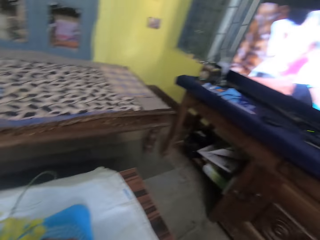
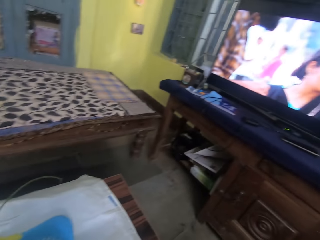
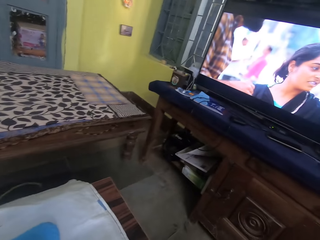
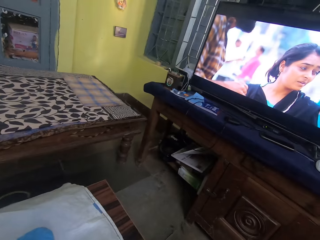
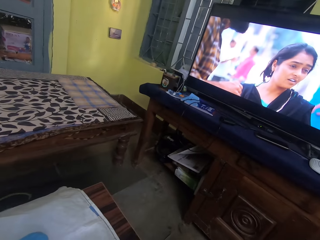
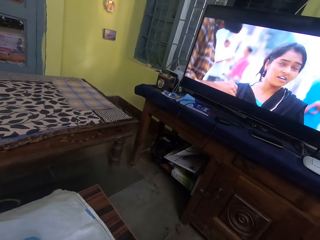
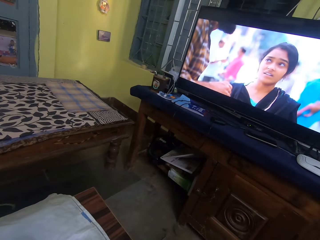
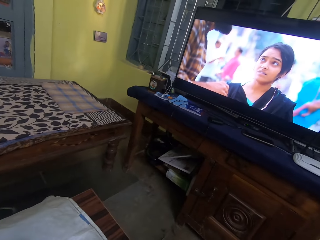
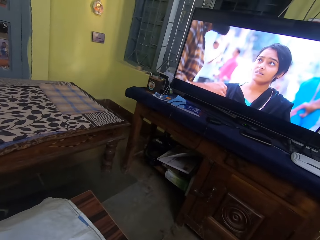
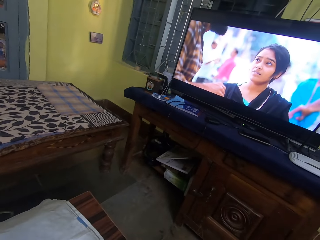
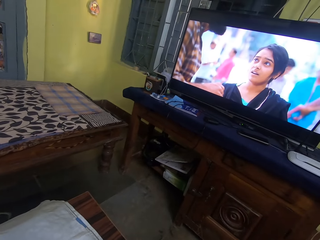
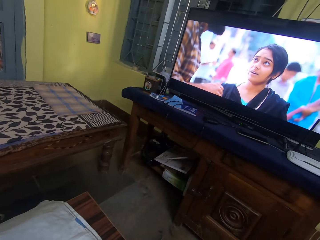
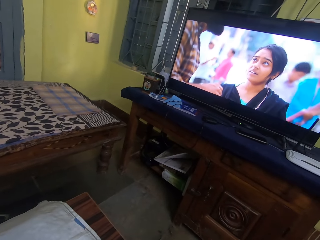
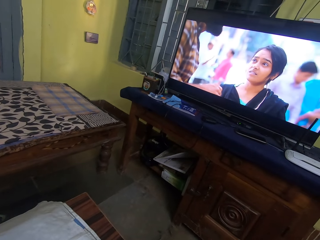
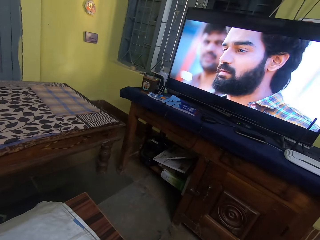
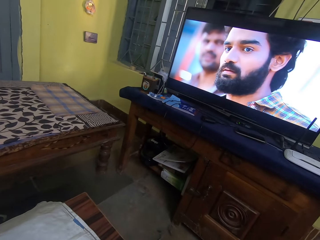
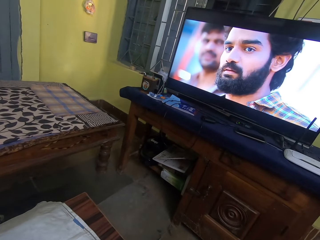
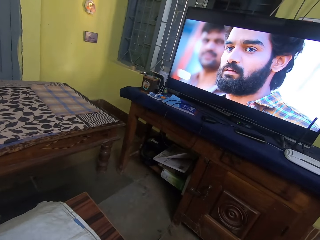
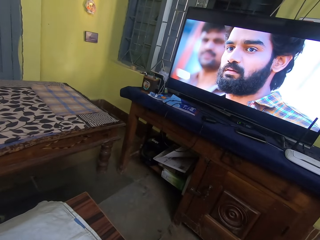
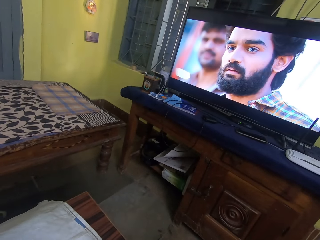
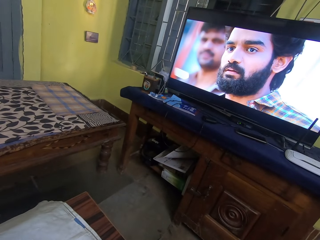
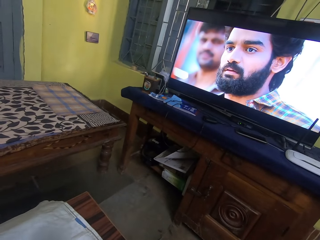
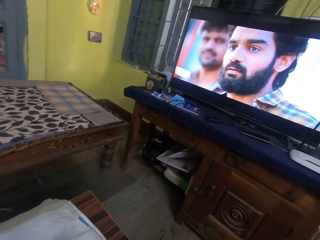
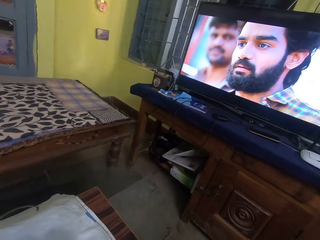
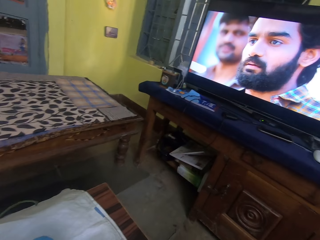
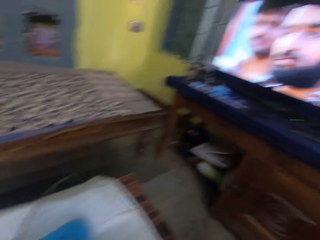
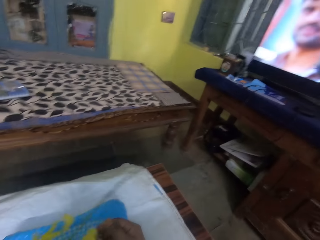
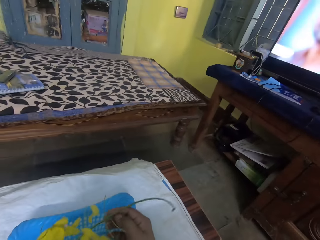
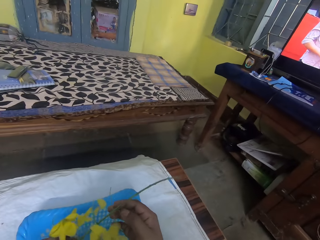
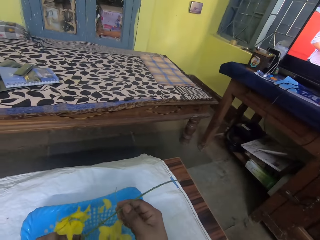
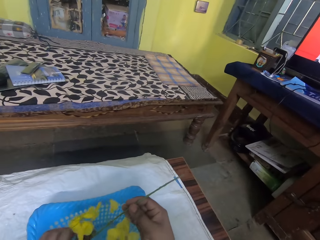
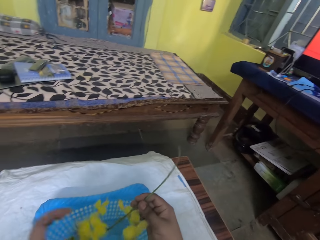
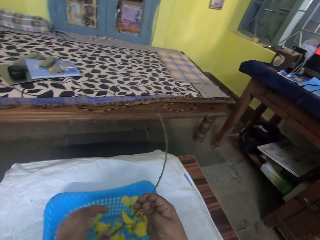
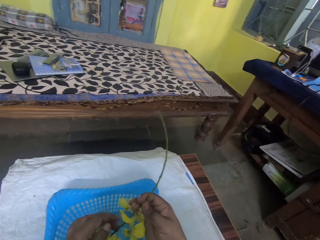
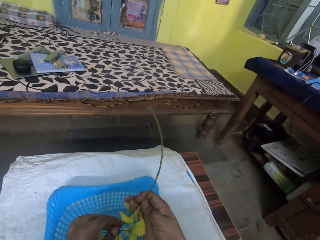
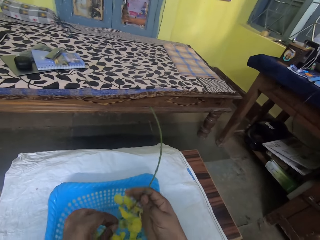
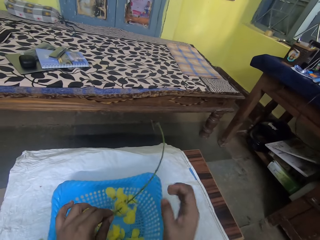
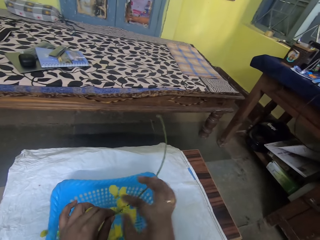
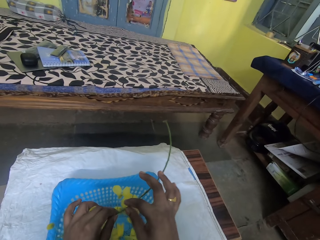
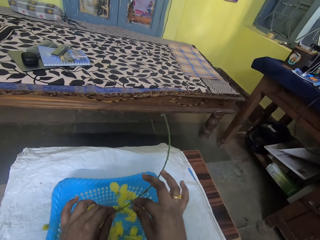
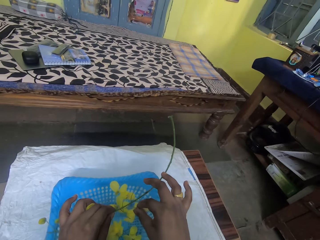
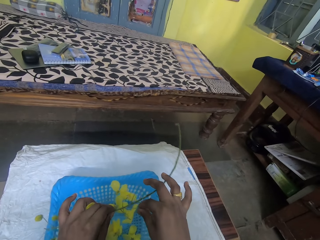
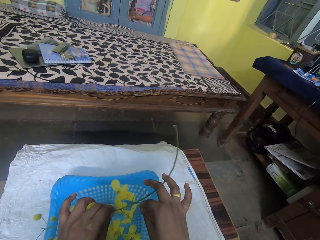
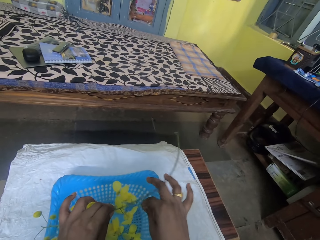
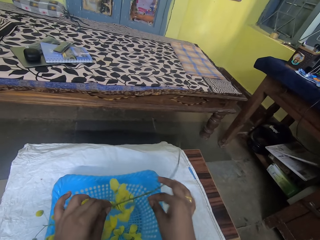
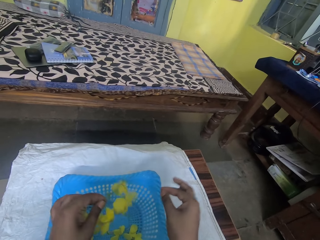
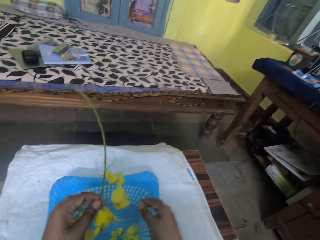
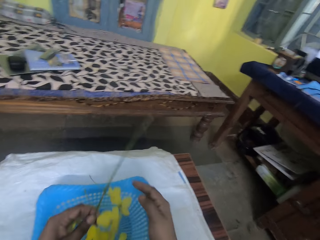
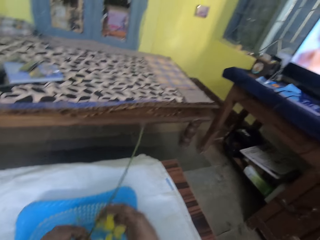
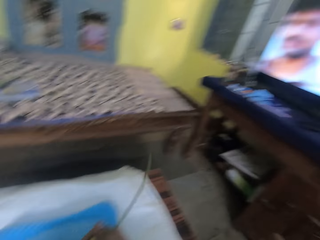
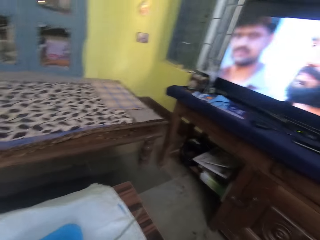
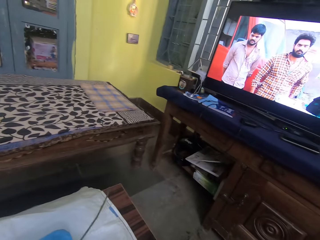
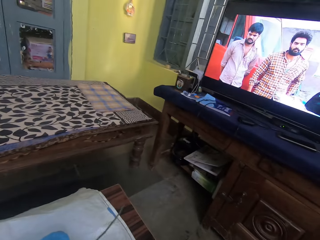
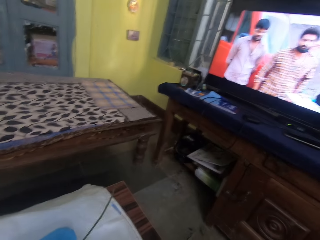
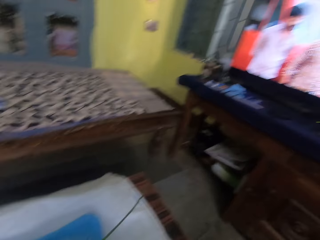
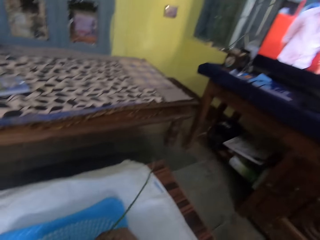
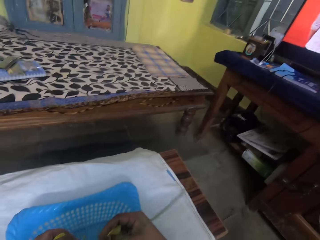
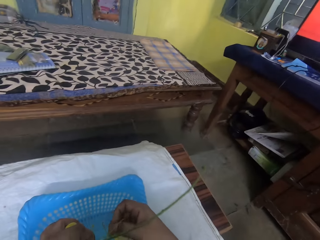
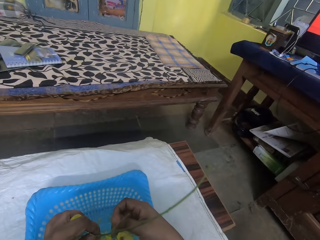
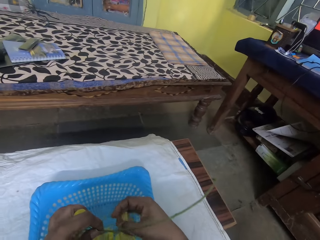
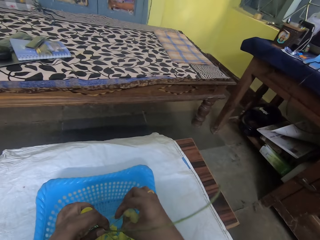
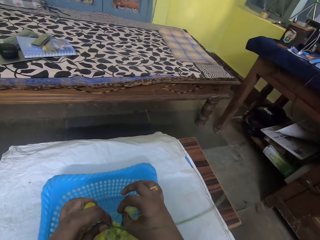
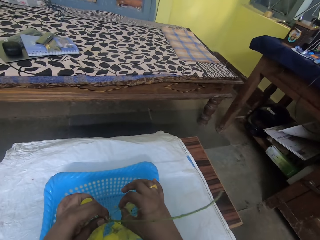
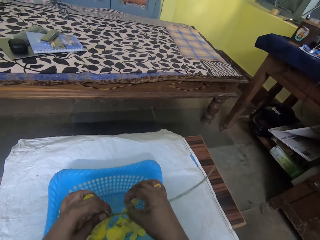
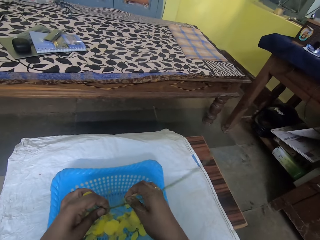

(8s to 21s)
The camera wearer looks at the television. They remove the leaves from its branches.

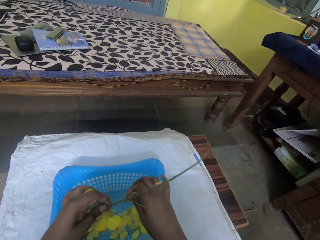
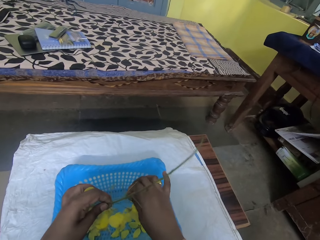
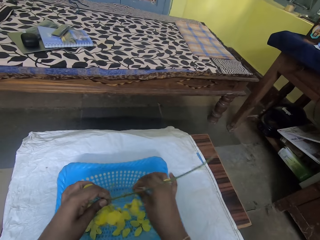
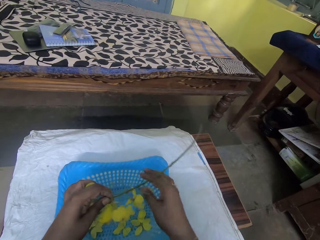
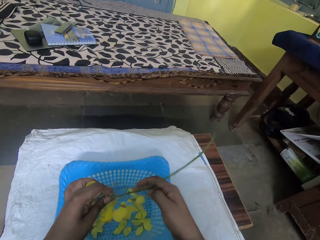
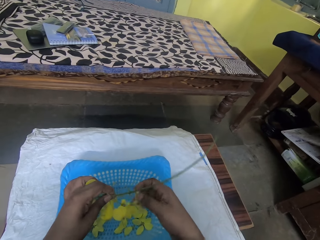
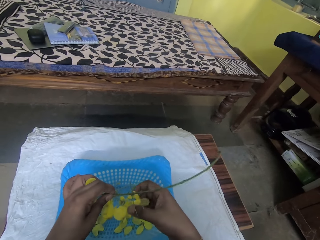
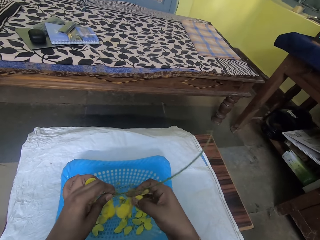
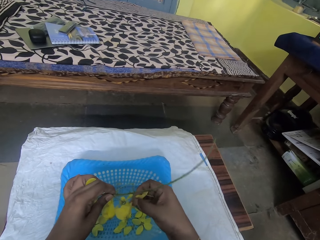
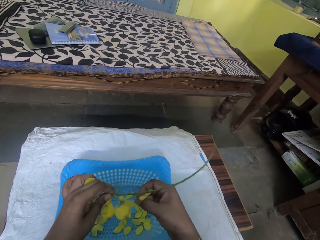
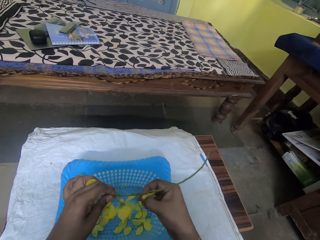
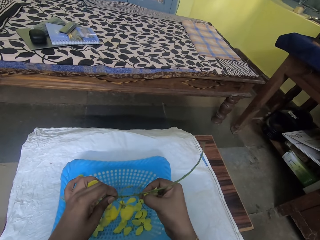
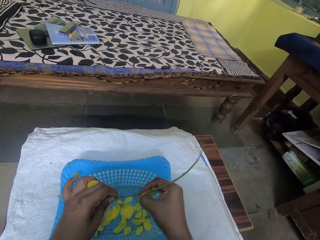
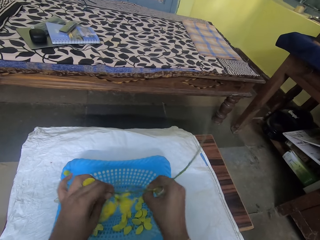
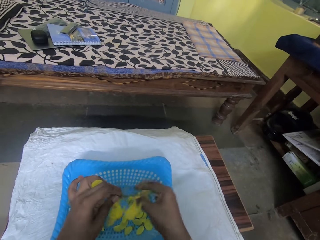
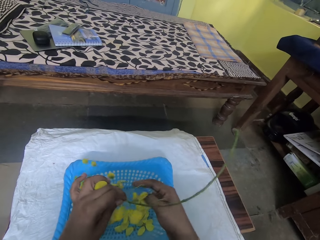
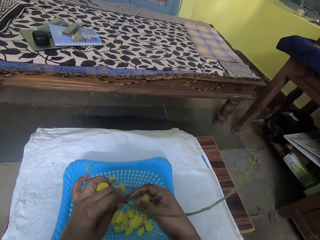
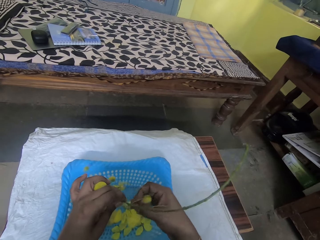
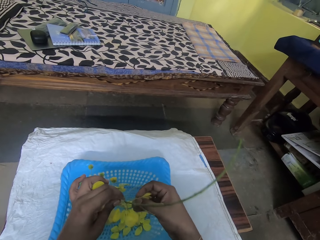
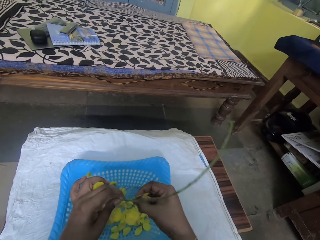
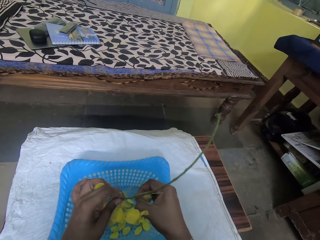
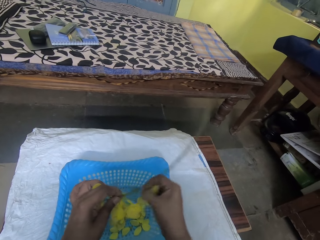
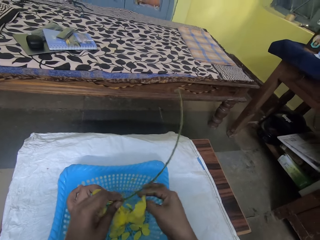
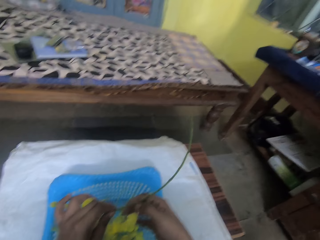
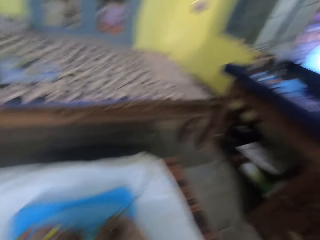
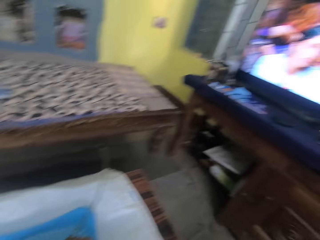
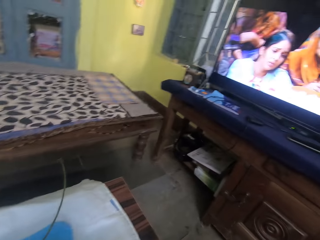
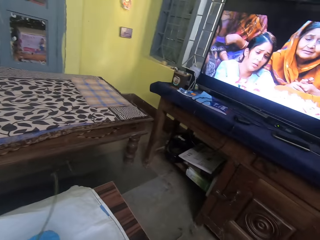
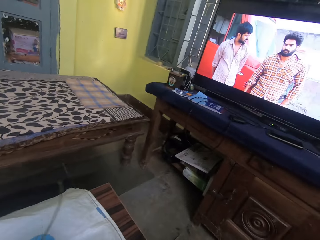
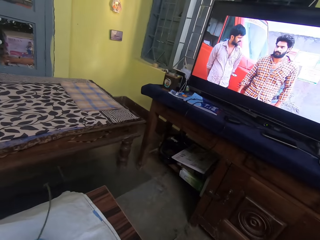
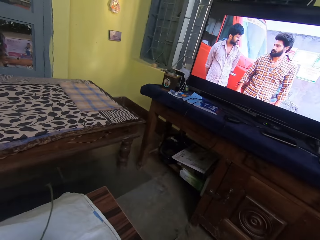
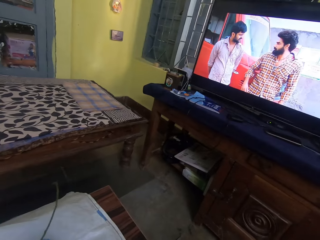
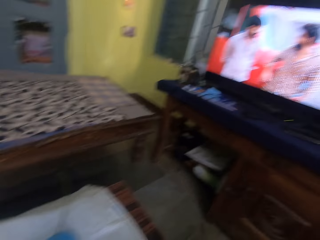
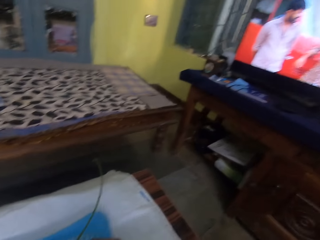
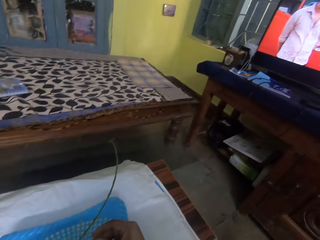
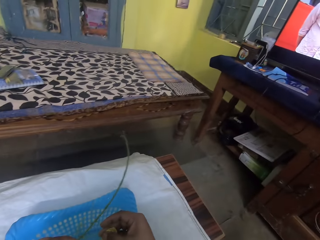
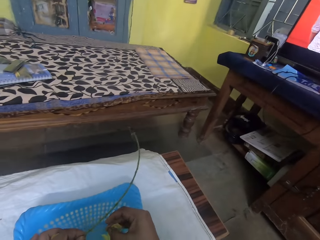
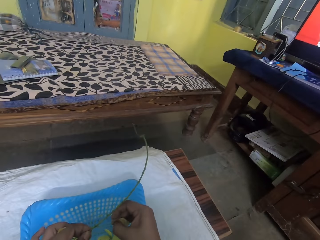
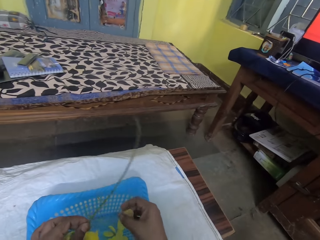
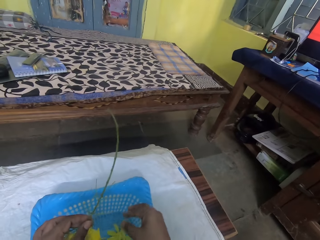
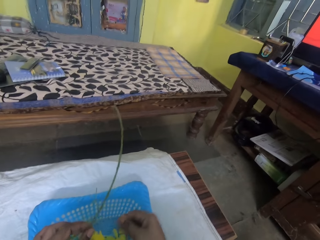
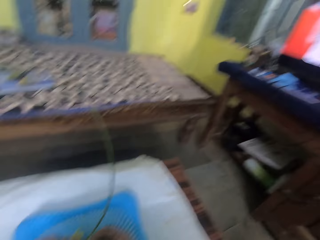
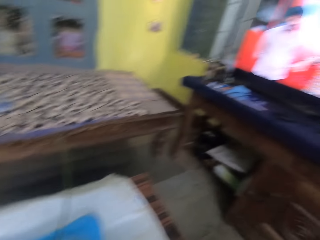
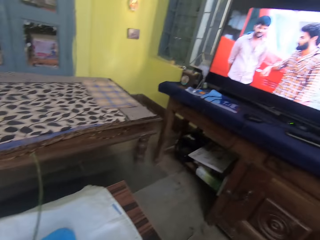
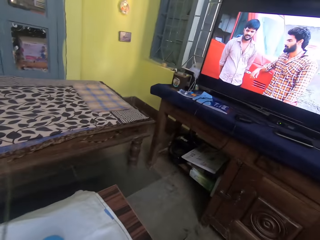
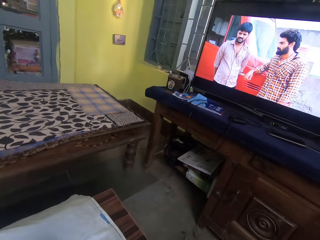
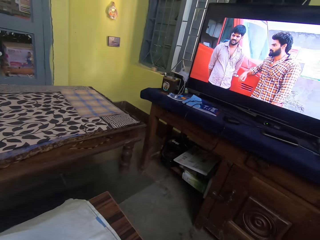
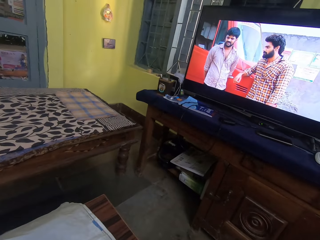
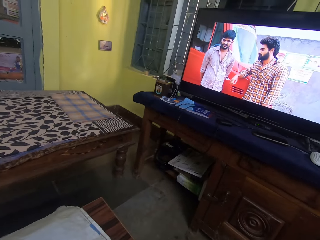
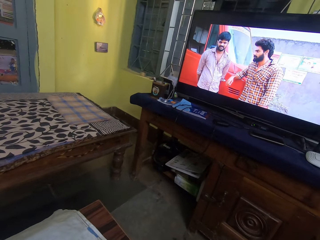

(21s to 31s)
The camera wearer looks at the television.
